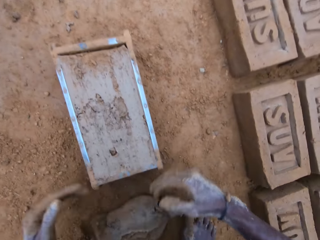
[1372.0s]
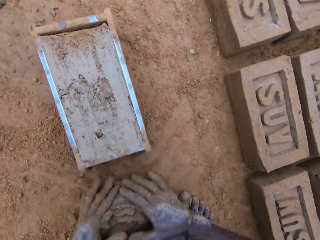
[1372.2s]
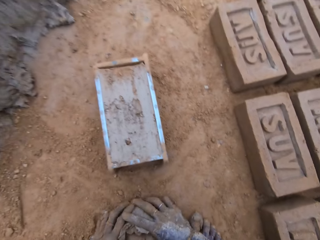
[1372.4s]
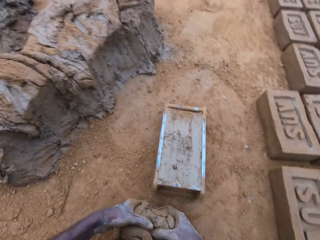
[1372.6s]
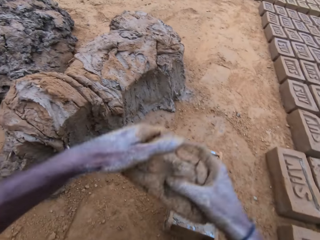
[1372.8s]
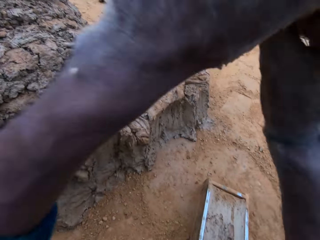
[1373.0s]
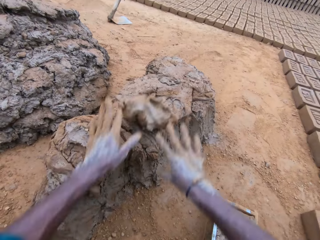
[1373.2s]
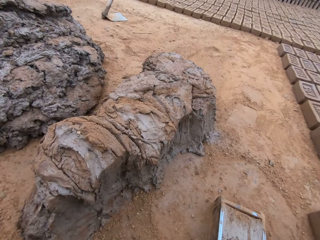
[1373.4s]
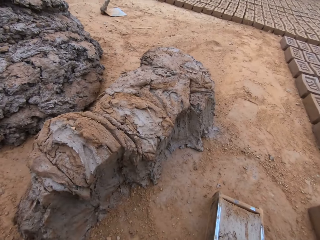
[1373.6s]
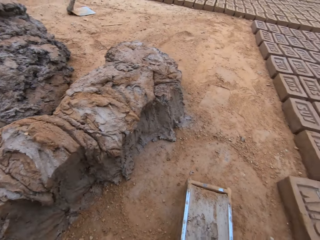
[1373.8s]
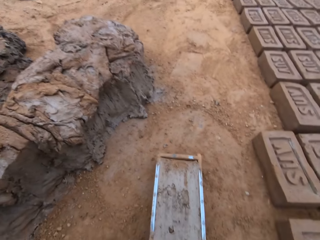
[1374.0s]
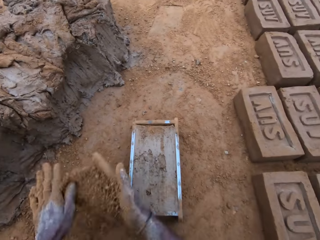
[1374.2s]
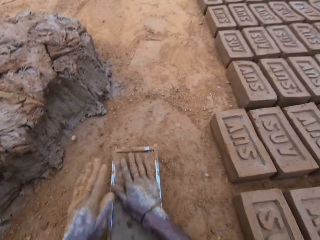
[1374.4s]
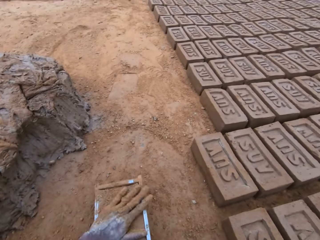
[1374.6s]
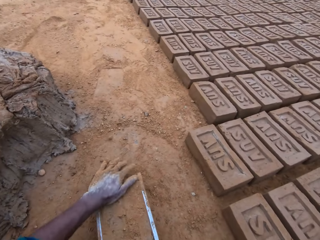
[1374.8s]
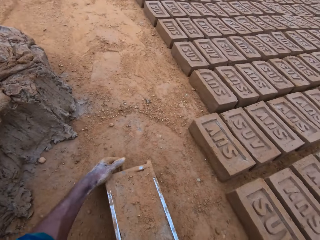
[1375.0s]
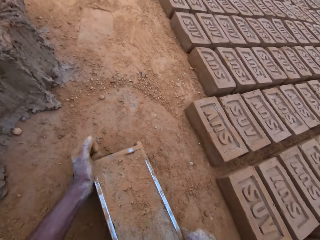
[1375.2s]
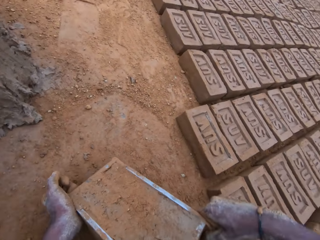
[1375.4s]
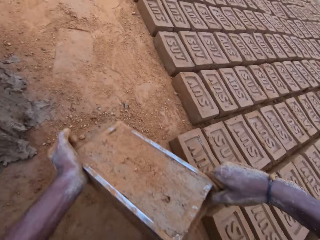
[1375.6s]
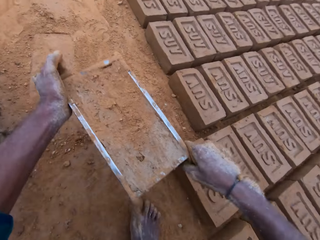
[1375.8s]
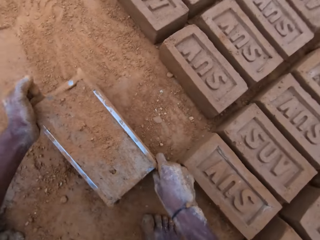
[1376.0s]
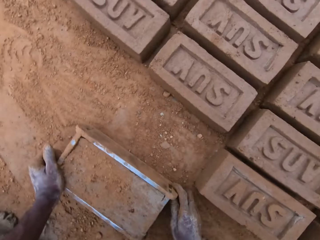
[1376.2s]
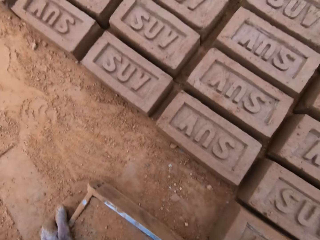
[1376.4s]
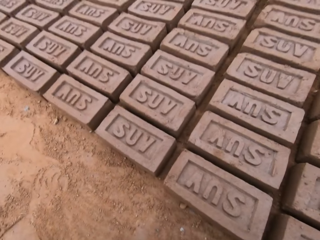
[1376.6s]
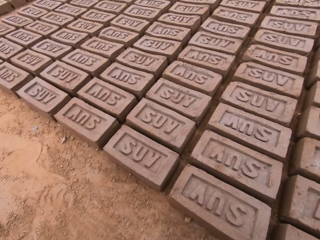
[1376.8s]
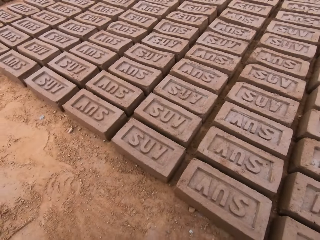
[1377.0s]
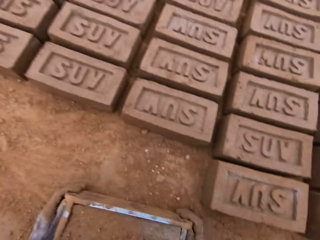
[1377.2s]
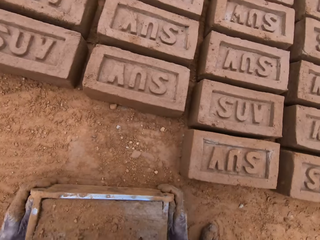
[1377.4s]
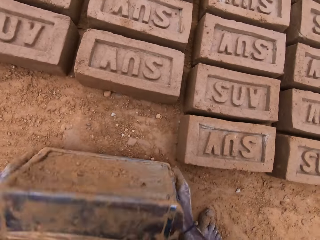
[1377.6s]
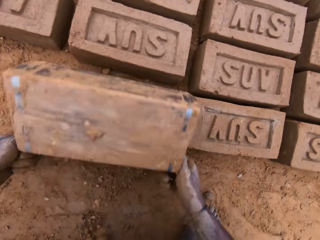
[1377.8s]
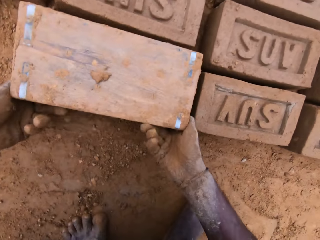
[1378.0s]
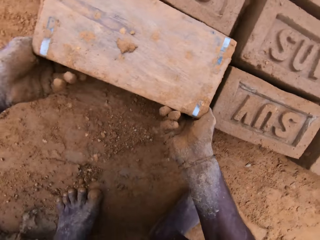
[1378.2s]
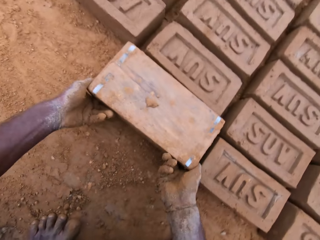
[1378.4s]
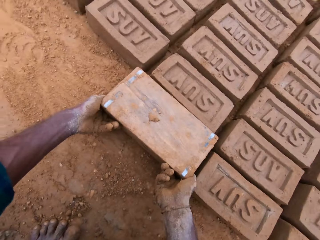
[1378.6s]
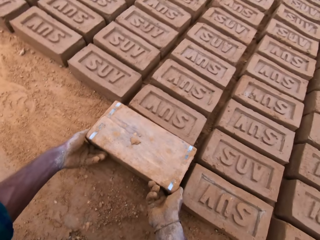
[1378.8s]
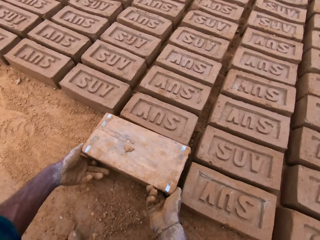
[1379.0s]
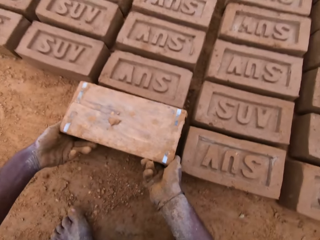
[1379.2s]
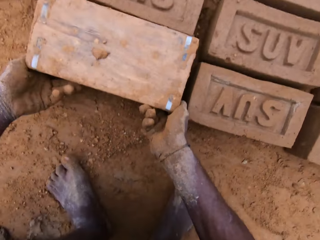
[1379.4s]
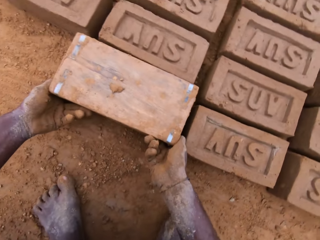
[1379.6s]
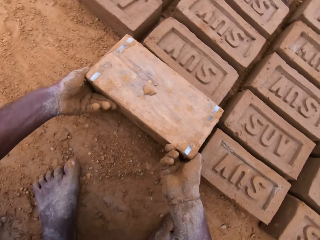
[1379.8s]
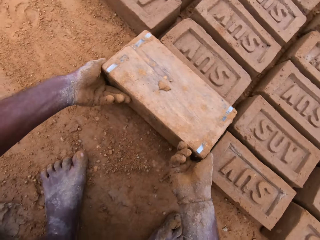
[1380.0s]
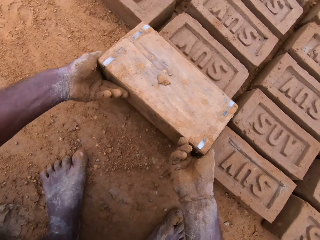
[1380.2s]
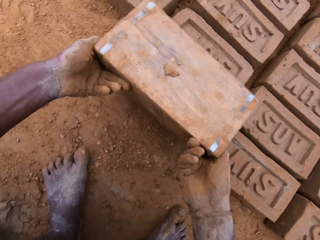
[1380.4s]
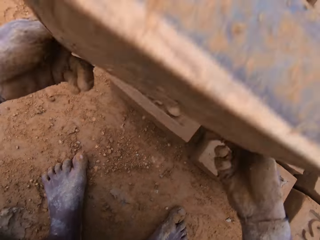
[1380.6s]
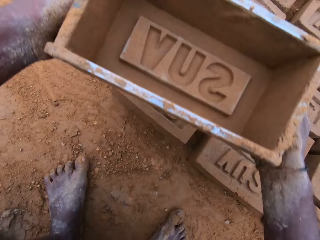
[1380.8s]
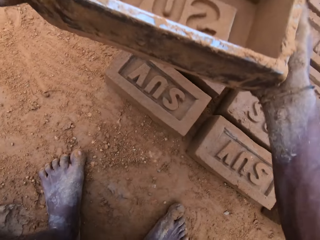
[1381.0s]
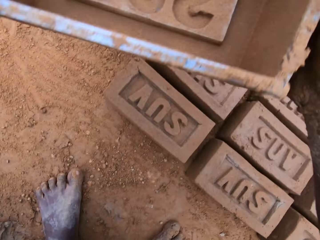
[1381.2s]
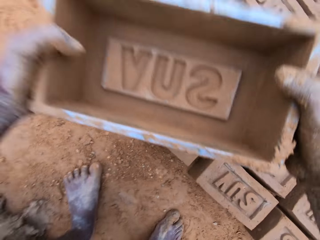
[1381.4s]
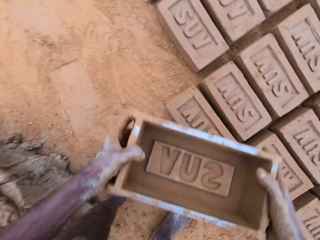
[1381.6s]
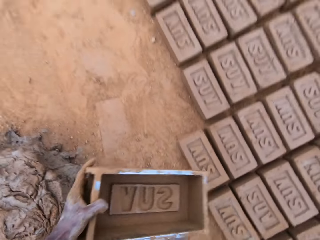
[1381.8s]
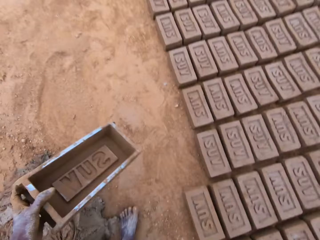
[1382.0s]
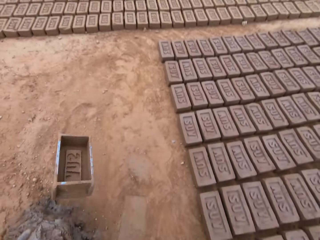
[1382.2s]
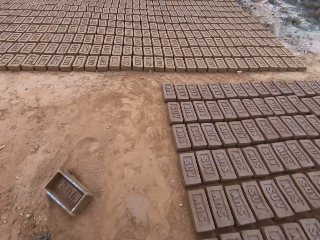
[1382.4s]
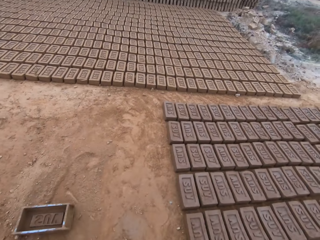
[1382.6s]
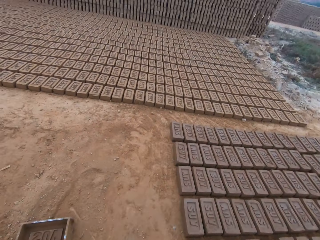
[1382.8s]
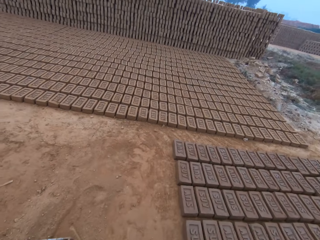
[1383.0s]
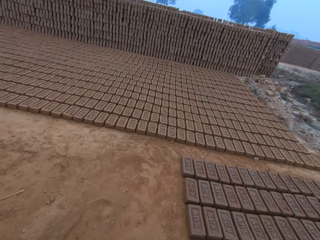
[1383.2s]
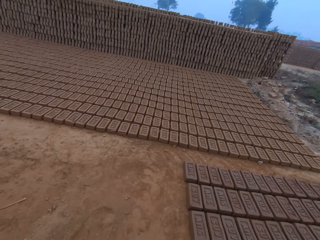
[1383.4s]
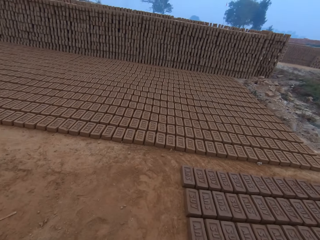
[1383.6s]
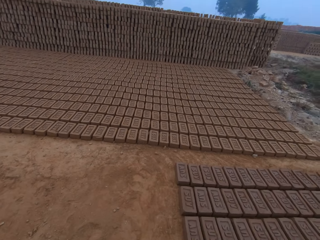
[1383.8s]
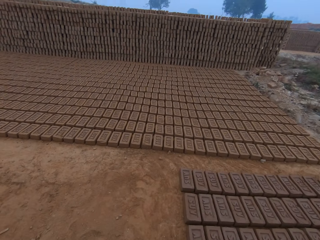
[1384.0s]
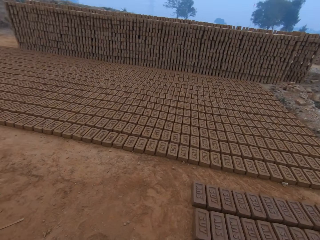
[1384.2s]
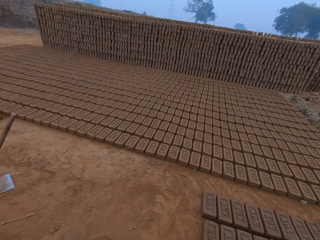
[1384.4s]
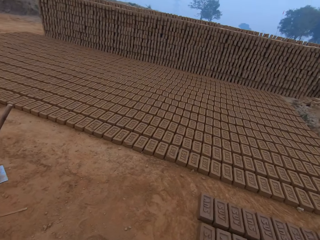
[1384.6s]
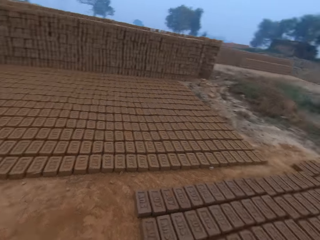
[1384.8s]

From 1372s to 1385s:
The camera wearer scoops clay with their hands. They cut out of the mortar. They pick clay with their hands. They keep the cut out mortar with the rest. They pour sand on the mortar. They carry the block mold. They turn the block mold upside down with their hands. They remove the block mold from the mortar. They throw the block mold away.

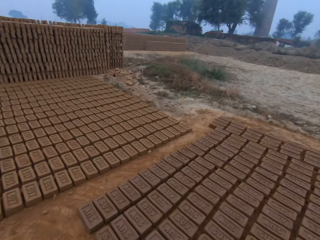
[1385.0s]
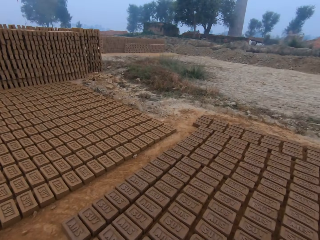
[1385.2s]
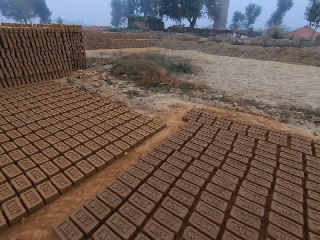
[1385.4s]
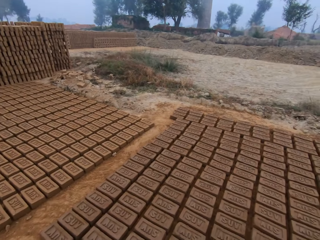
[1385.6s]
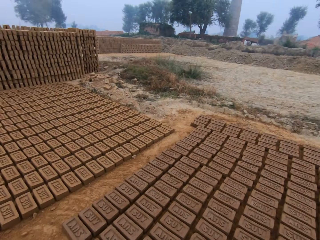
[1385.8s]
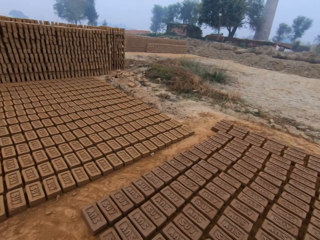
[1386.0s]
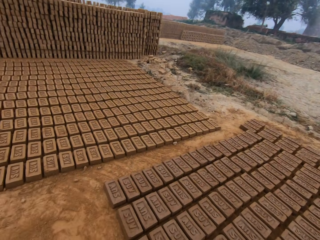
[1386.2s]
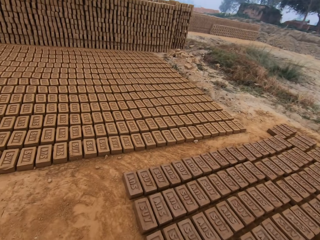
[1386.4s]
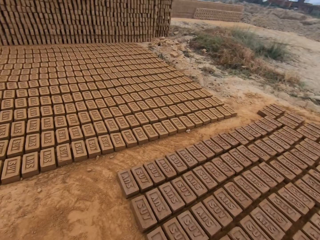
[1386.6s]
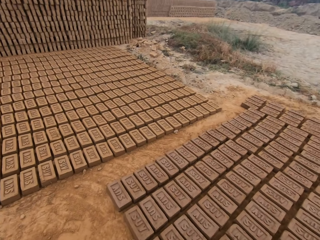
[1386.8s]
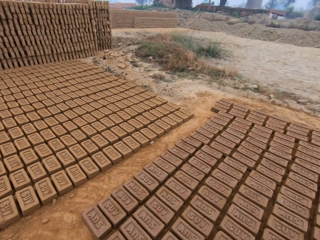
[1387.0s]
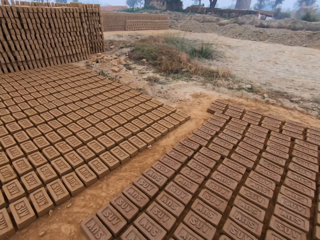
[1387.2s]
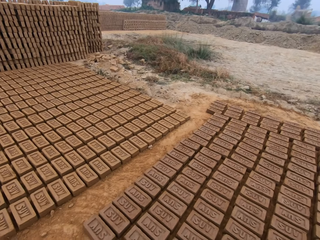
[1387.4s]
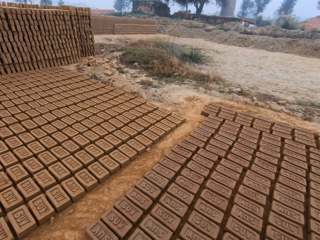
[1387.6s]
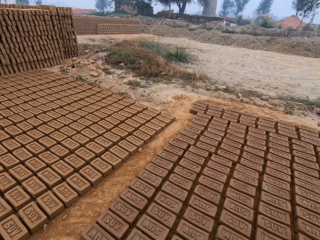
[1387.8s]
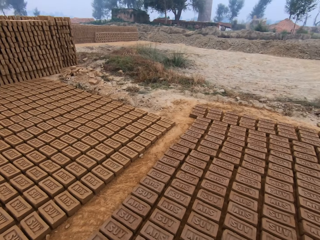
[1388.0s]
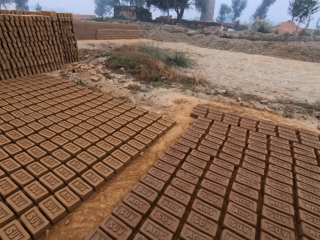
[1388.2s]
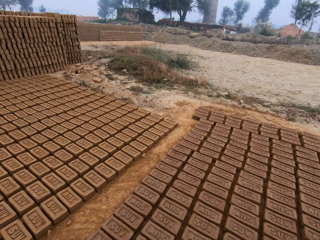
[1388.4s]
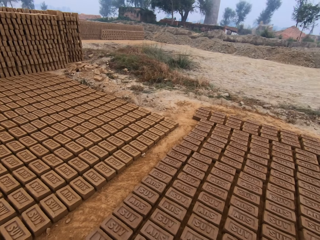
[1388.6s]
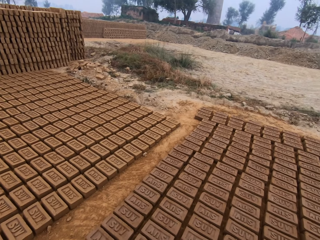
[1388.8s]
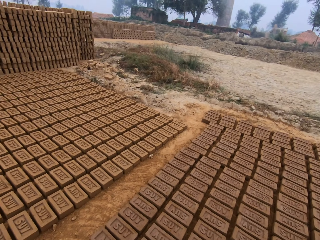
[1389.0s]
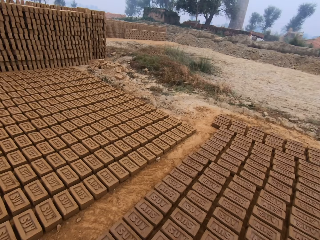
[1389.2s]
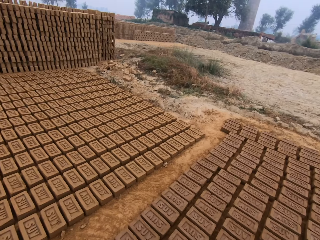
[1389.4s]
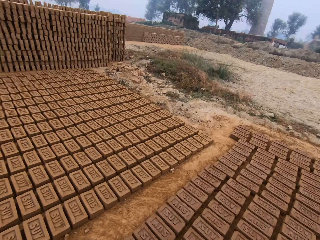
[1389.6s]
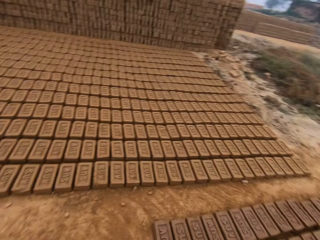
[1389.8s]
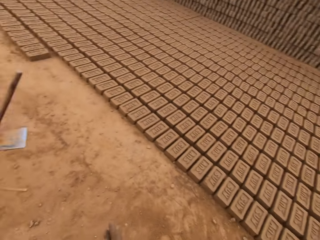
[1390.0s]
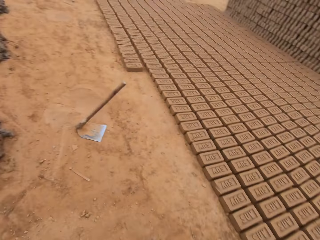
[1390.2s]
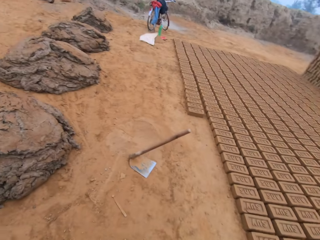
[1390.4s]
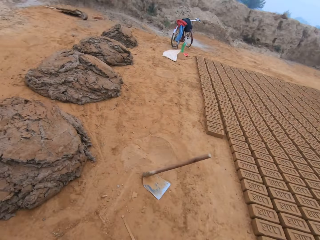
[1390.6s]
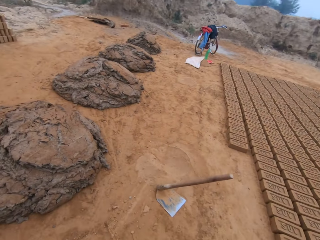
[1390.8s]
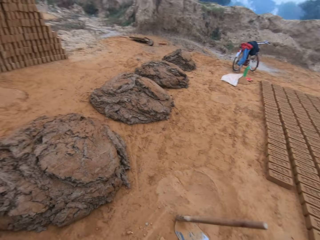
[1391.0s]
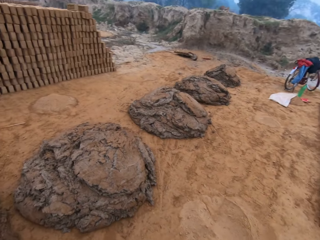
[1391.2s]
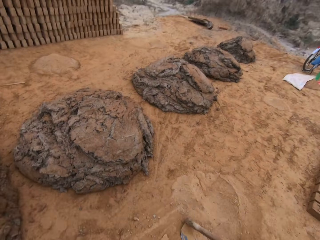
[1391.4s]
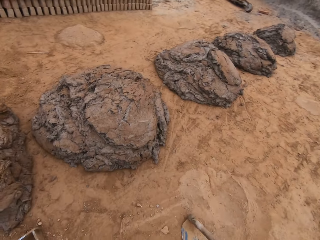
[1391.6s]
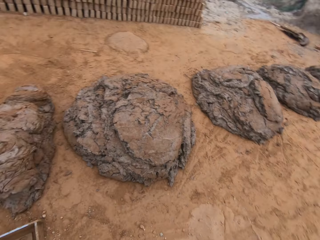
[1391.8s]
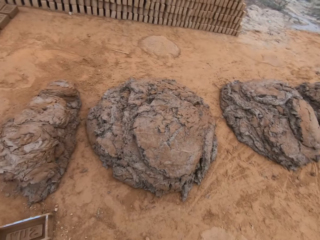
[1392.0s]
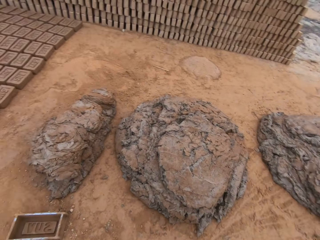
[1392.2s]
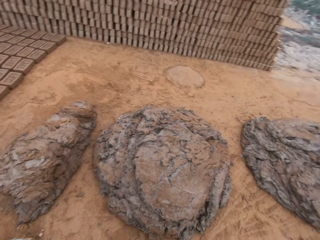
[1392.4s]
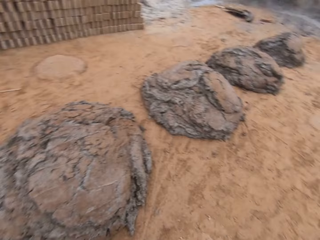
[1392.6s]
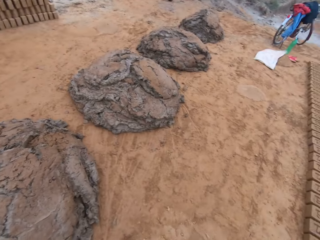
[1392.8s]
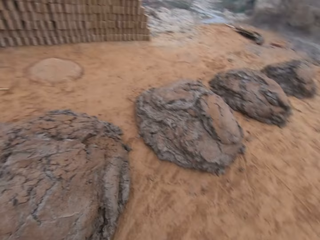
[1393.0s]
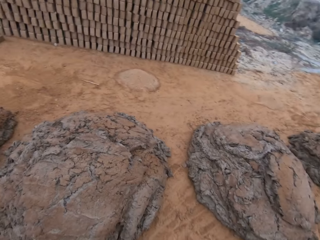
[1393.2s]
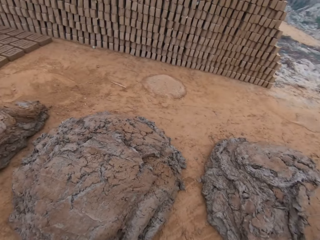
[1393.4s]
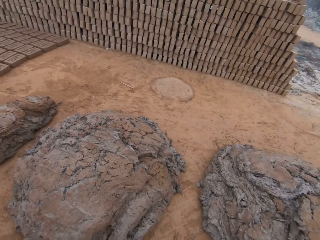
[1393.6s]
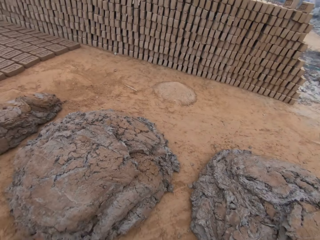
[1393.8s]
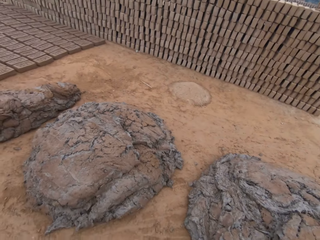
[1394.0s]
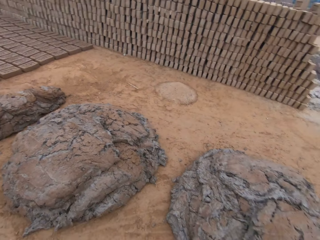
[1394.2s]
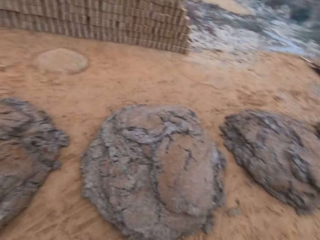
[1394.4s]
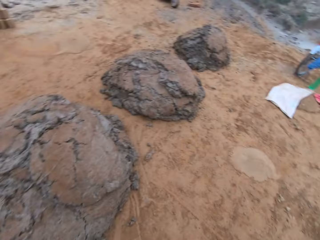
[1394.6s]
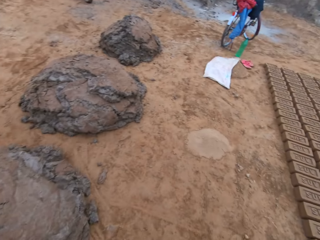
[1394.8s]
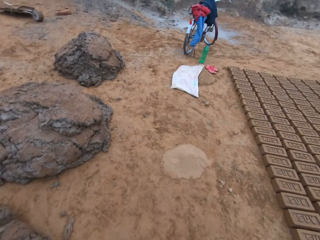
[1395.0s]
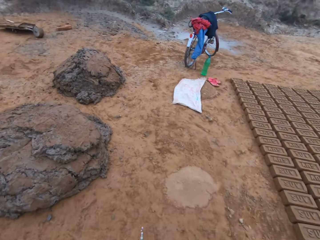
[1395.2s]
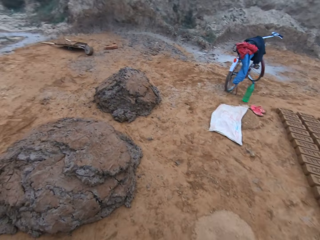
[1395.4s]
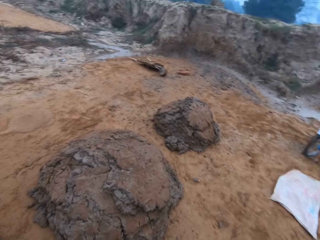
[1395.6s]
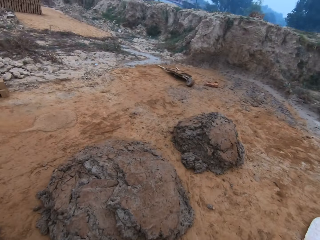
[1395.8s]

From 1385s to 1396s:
The camera wearer looks around the brick side.
